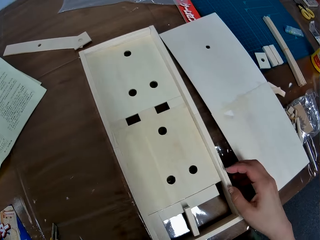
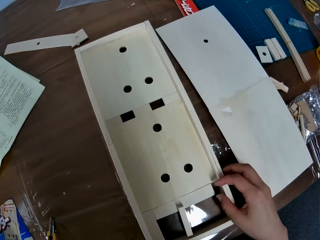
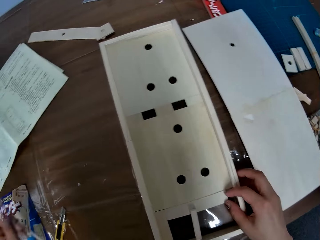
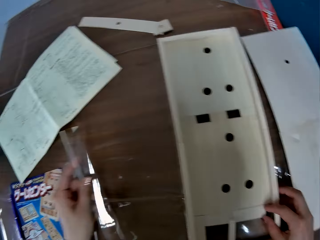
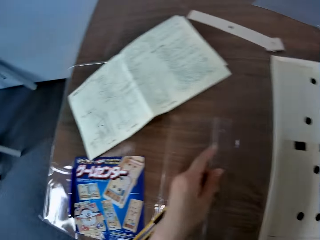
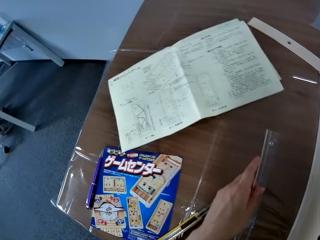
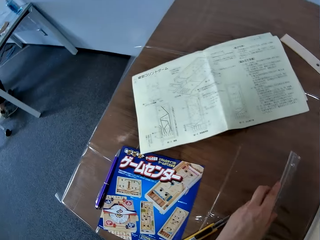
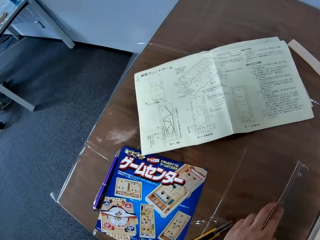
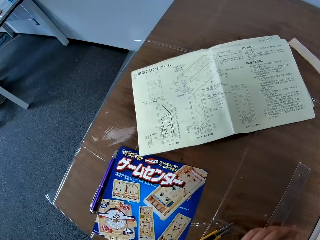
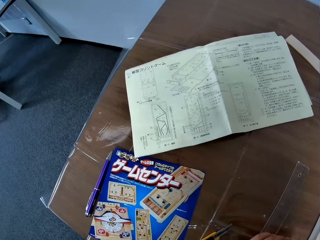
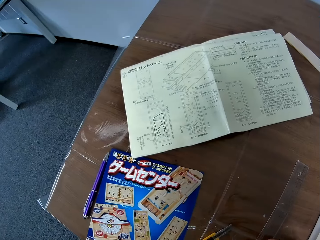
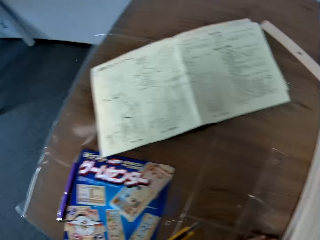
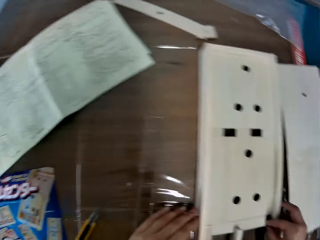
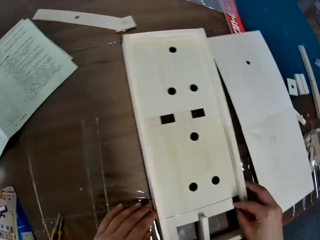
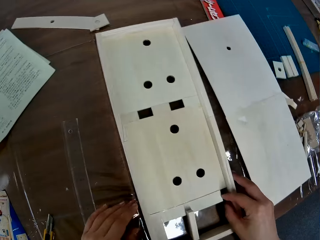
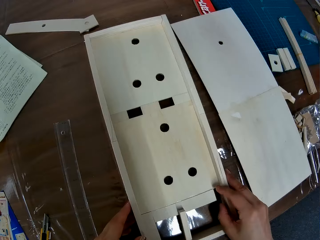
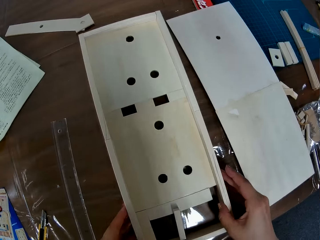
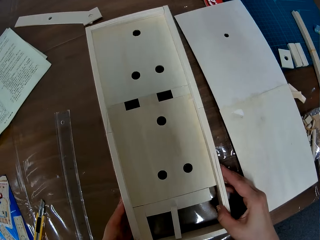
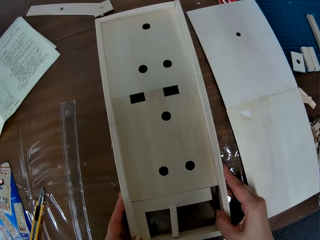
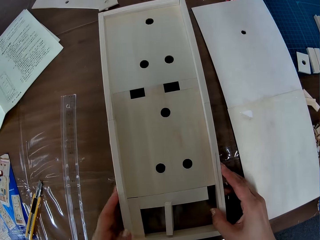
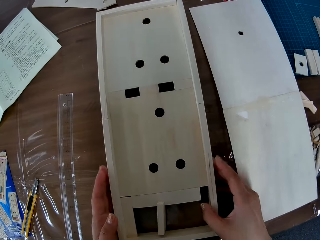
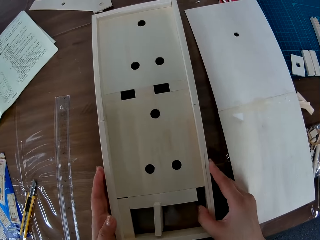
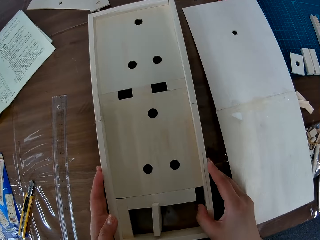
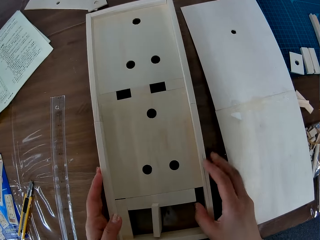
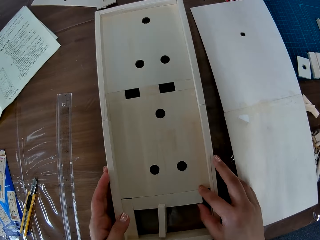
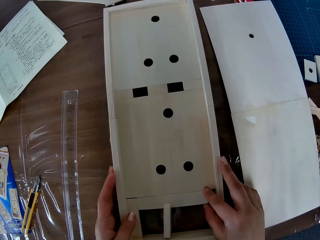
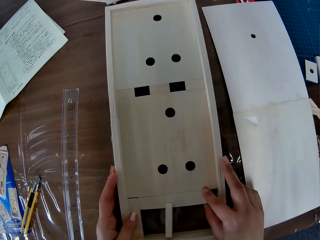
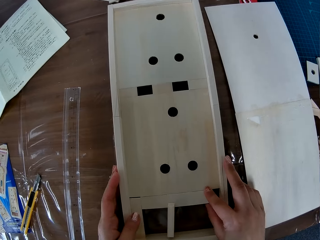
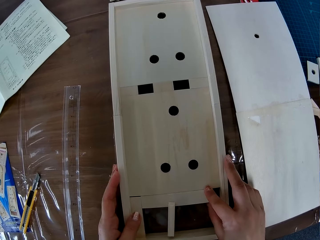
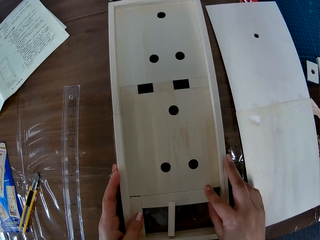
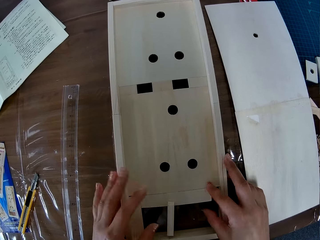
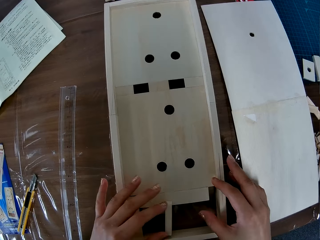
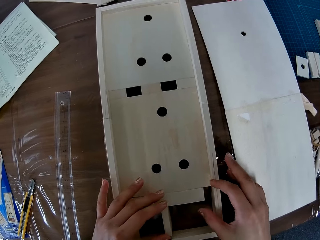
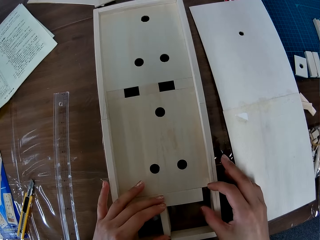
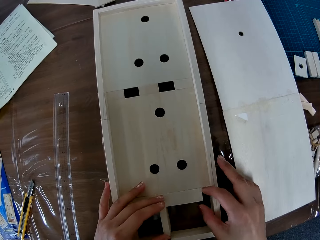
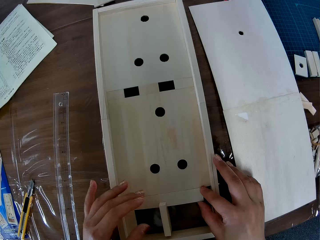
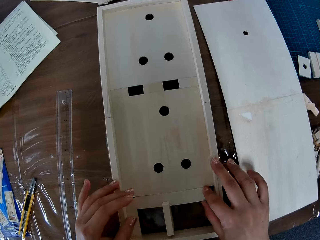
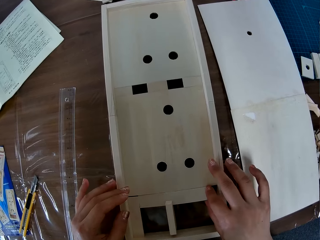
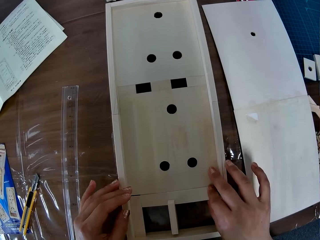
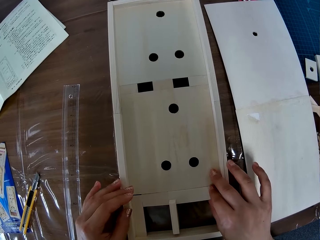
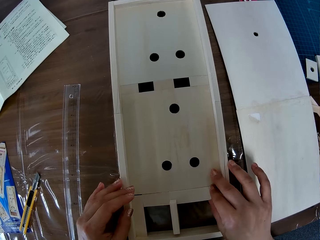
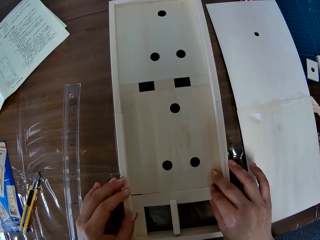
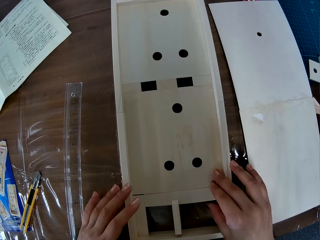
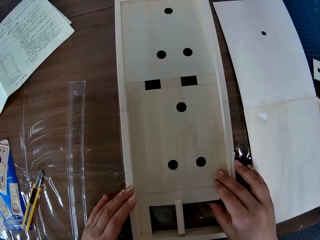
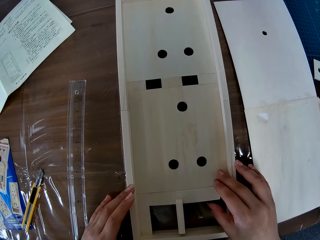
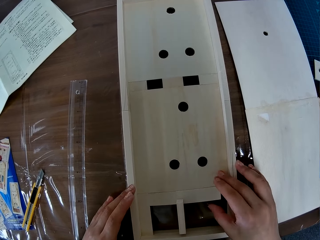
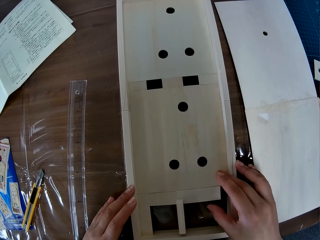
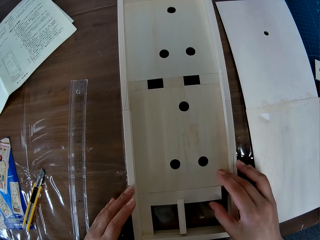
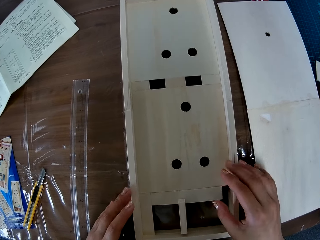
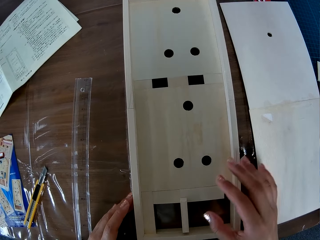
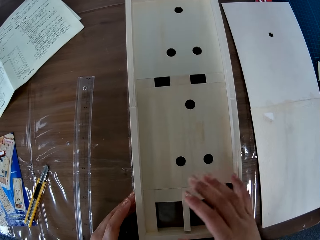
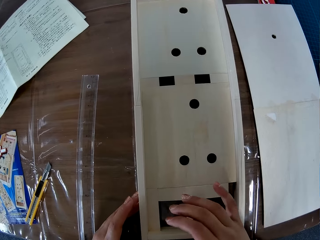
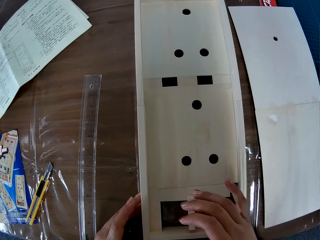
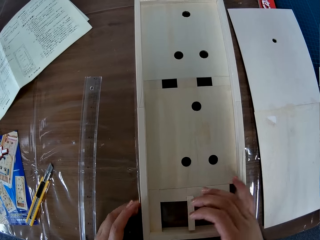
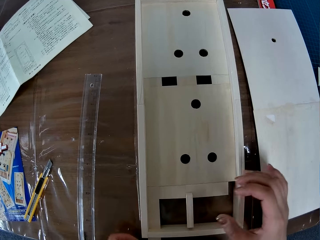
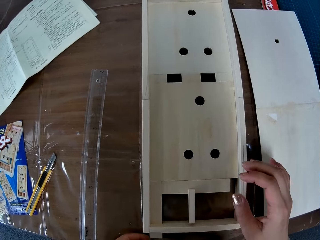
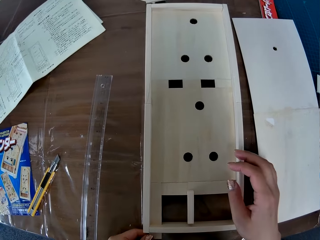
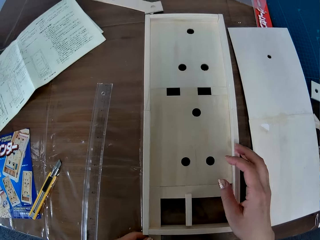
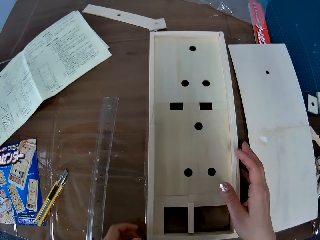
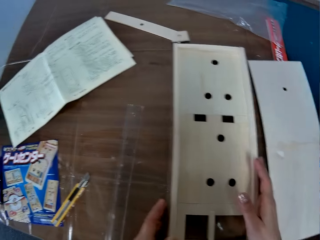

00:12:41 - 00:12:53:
The camera wearer puts down the measuring ruler on a table. They adjust a paperboard model on the table and press the craft board.

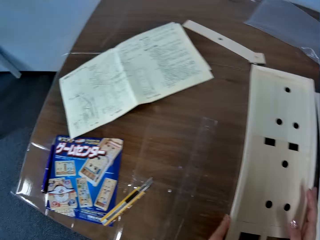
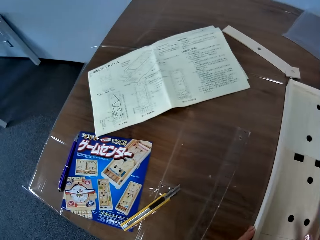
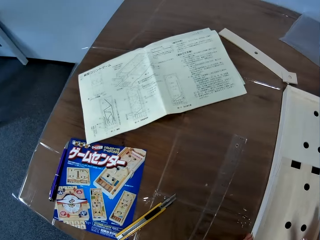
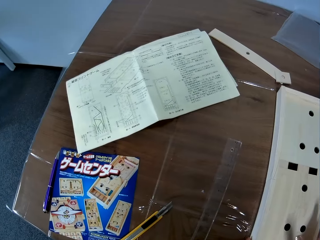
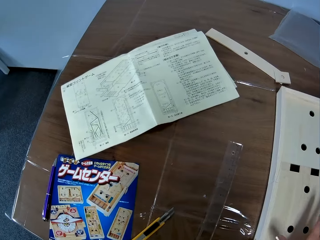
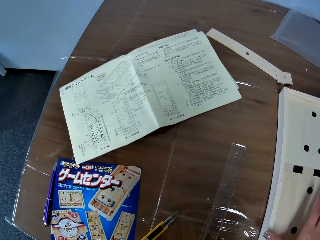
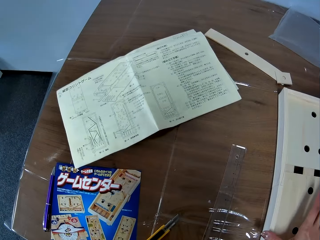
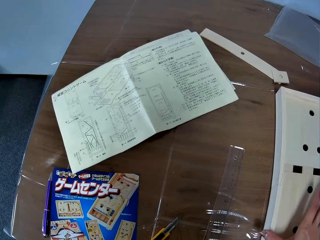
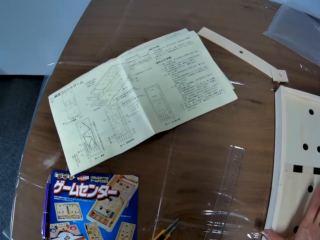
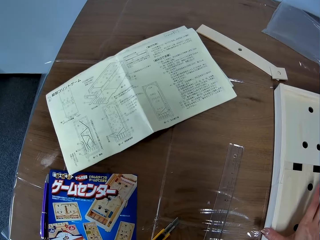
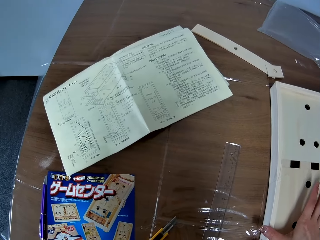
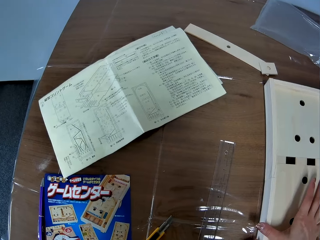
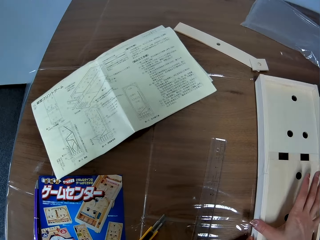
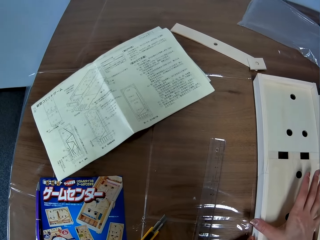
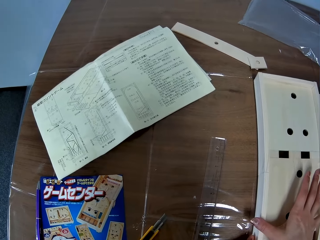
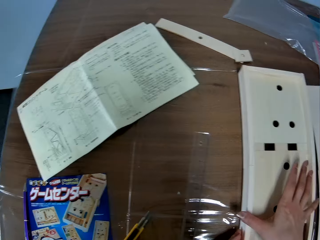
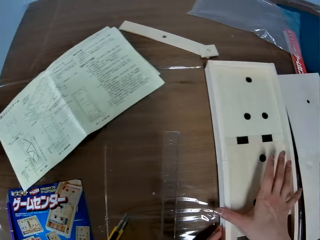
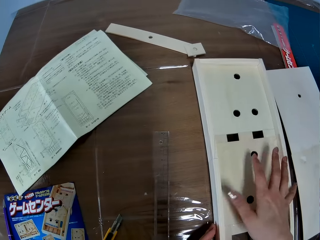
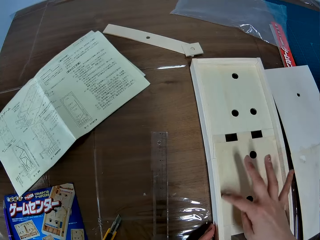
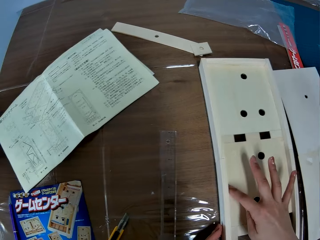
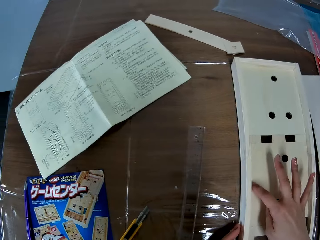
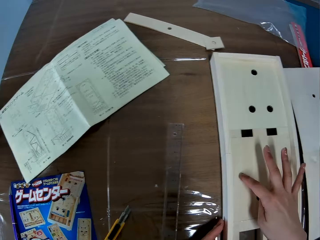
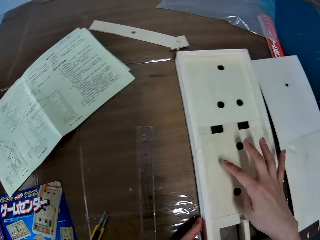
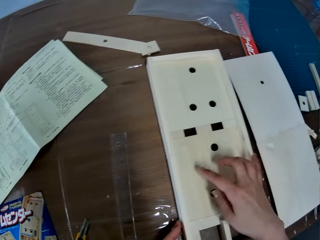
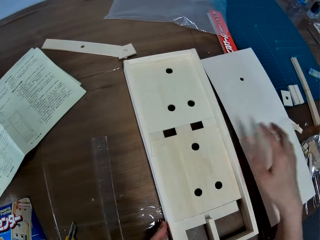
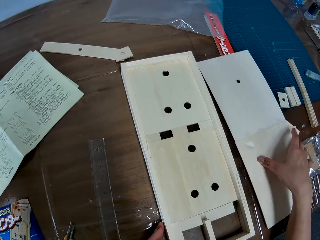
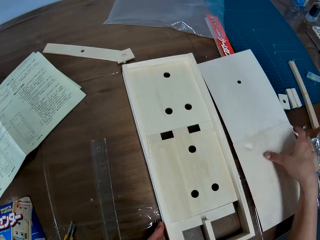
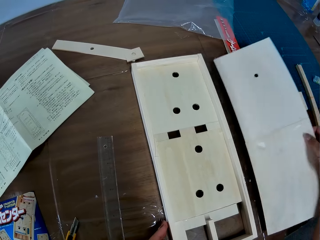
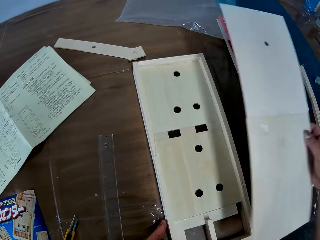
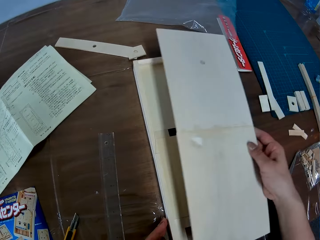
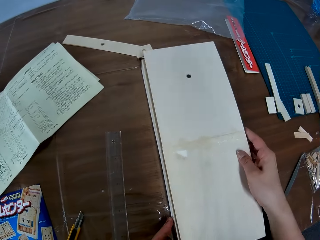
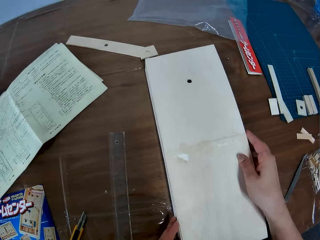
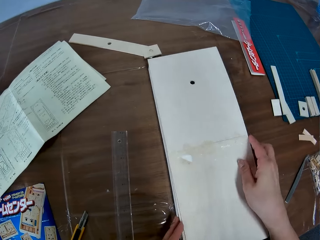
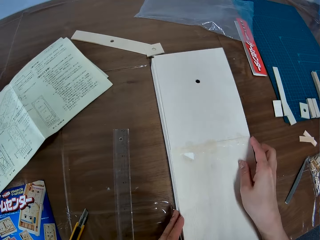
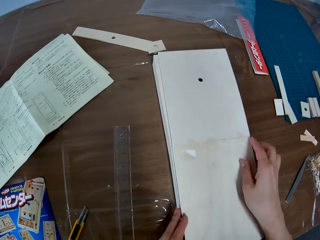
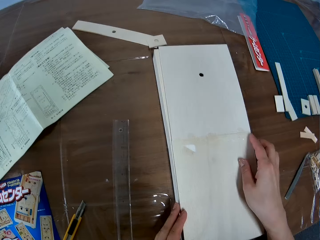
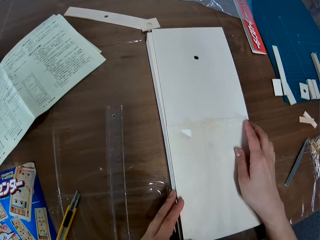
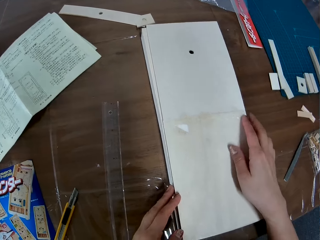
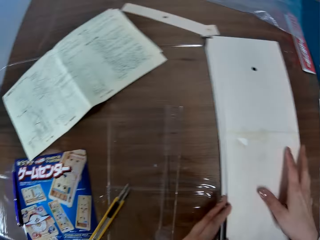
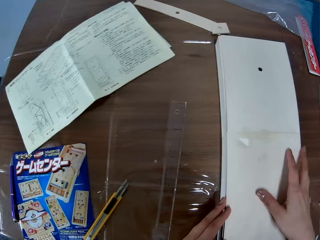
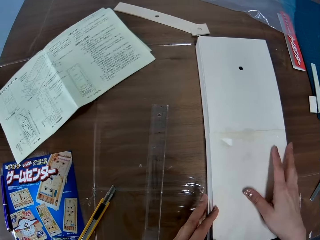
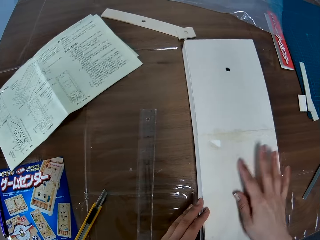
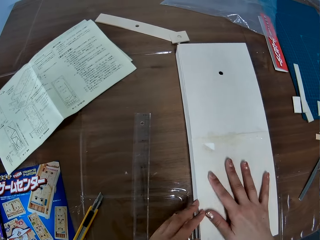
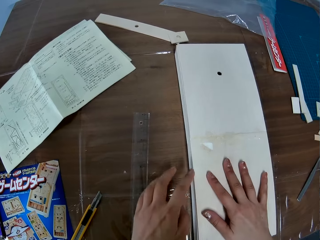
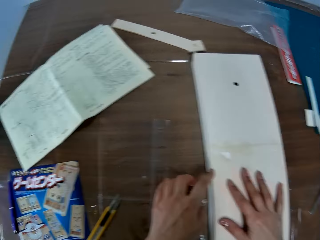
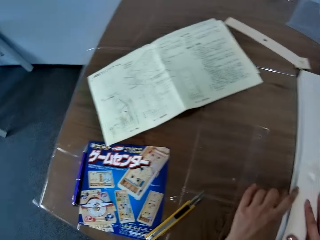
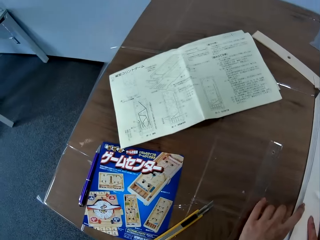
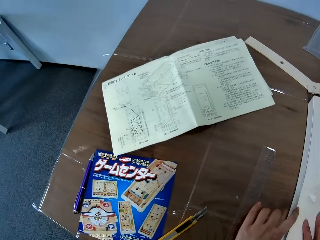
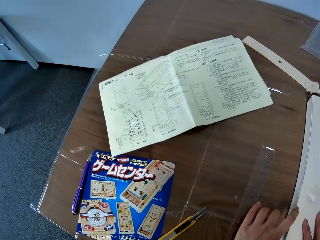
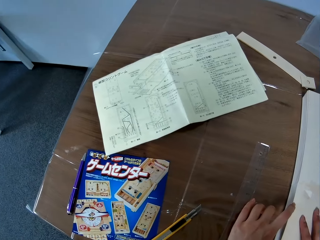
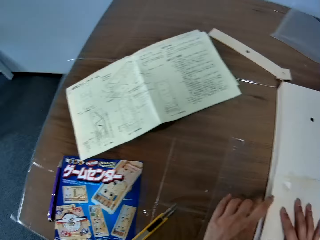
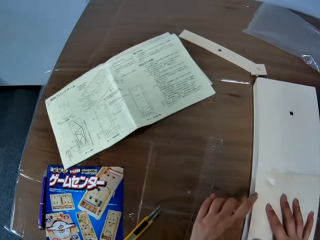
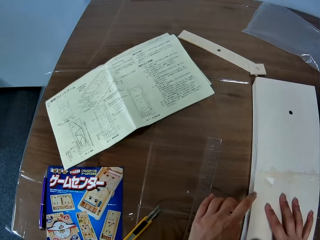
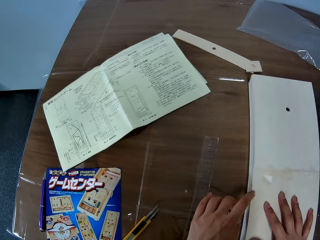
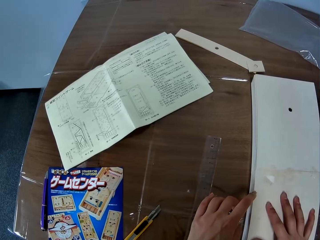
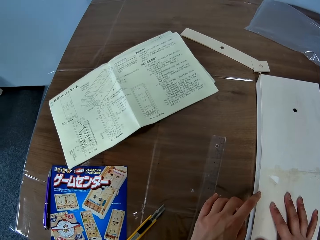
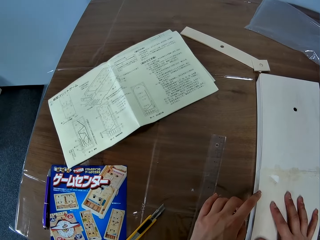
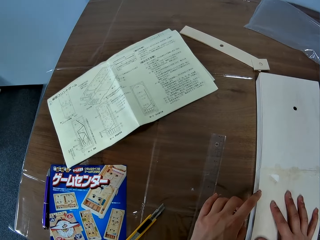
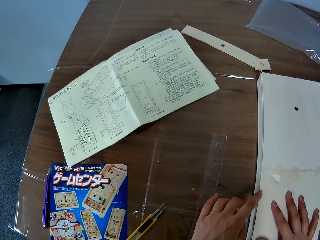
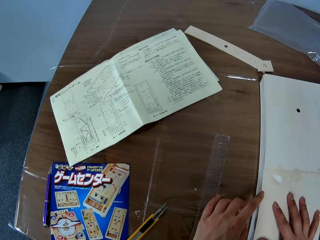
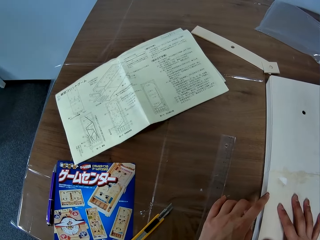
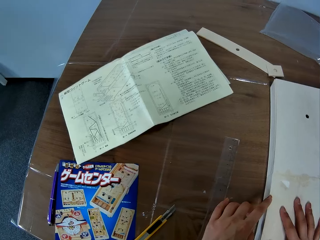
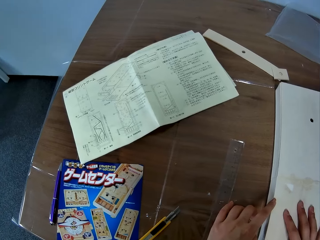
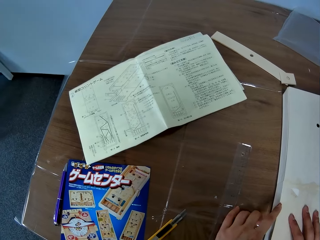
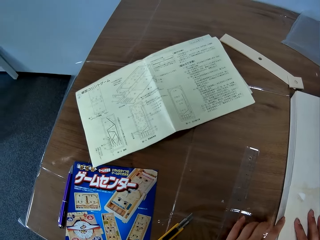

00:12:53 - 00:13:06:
The camera wearer looks at a piece of paper manual on a table. They hold a paperboard model on the table with a hand. They pick up a paperboard or base of the craft board from the table. They place the base of the craft board on the craft board. They adjust the paperboard on the paperboard model on the table.
